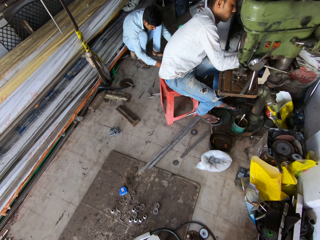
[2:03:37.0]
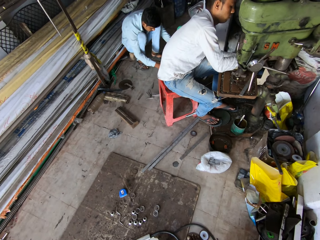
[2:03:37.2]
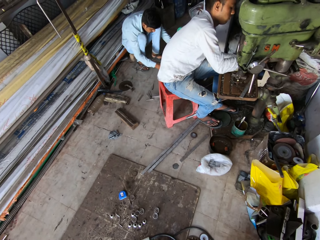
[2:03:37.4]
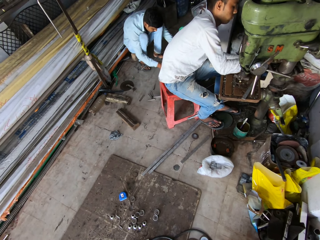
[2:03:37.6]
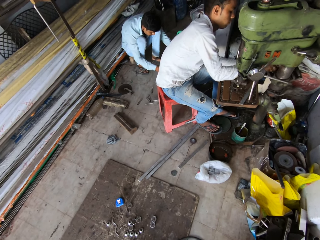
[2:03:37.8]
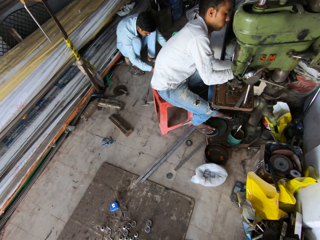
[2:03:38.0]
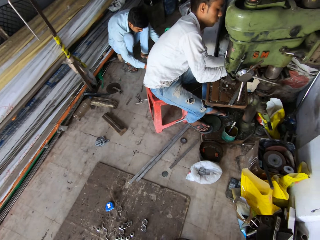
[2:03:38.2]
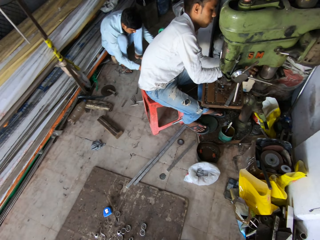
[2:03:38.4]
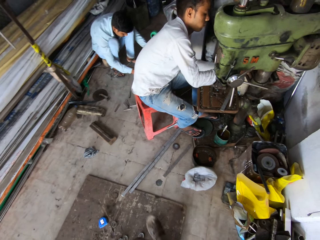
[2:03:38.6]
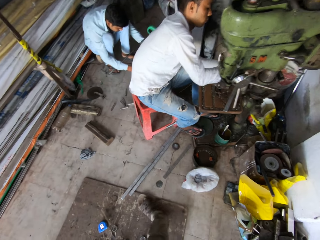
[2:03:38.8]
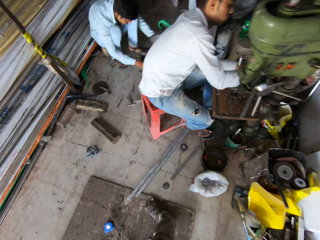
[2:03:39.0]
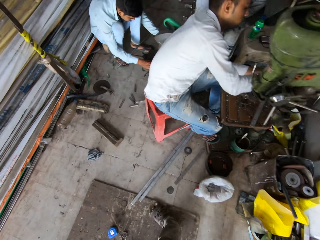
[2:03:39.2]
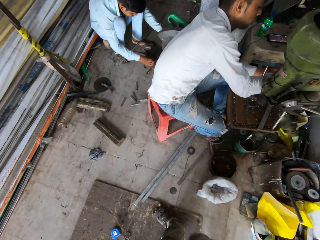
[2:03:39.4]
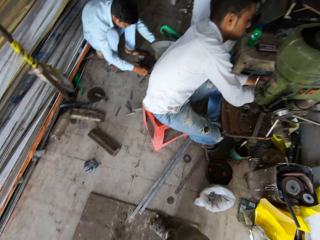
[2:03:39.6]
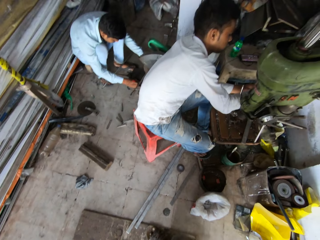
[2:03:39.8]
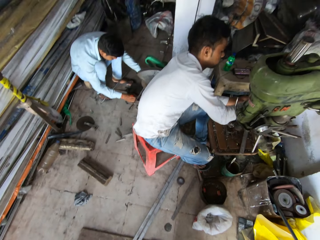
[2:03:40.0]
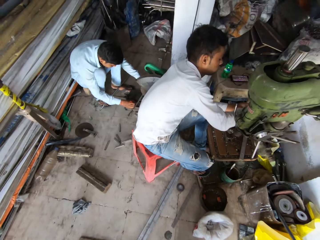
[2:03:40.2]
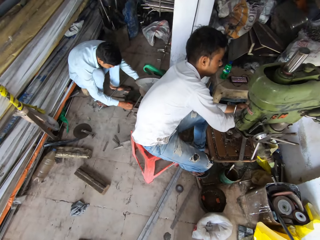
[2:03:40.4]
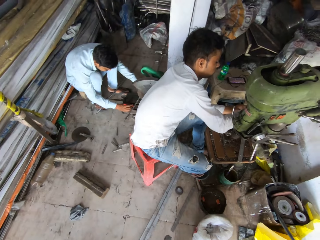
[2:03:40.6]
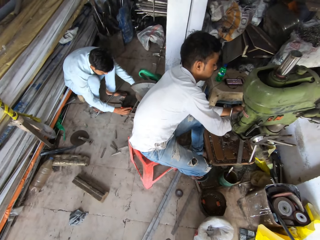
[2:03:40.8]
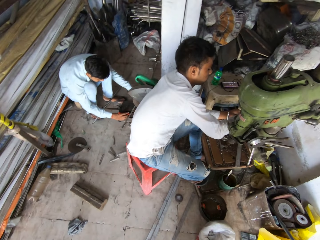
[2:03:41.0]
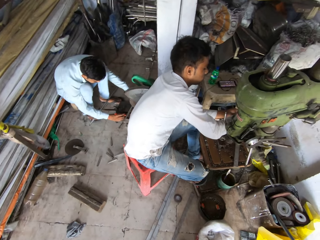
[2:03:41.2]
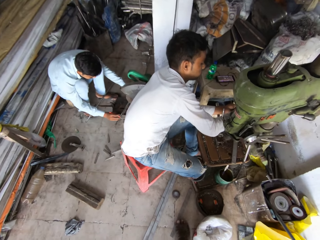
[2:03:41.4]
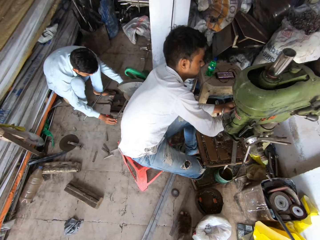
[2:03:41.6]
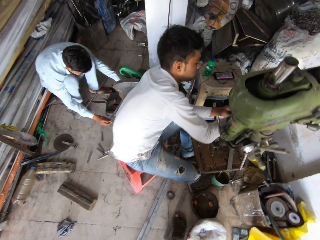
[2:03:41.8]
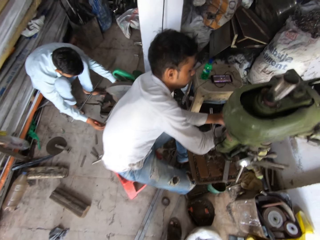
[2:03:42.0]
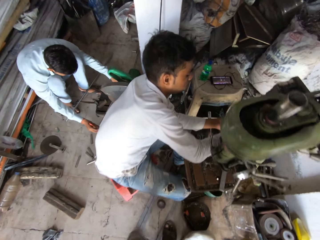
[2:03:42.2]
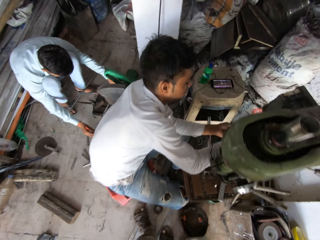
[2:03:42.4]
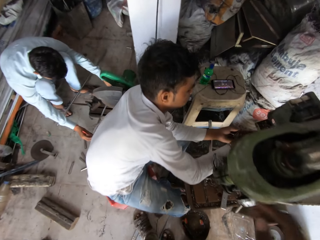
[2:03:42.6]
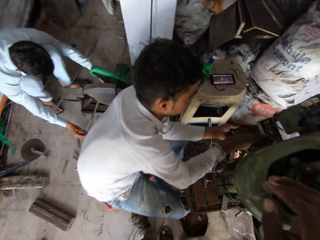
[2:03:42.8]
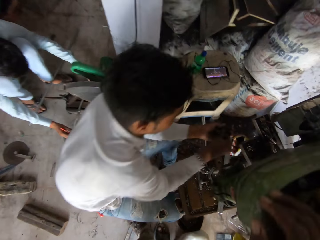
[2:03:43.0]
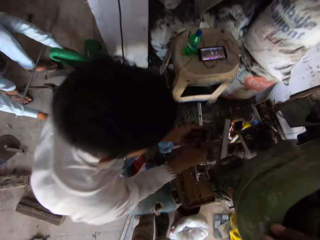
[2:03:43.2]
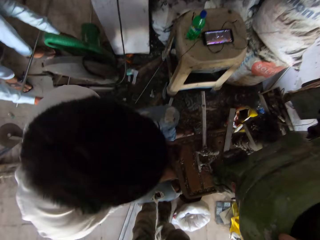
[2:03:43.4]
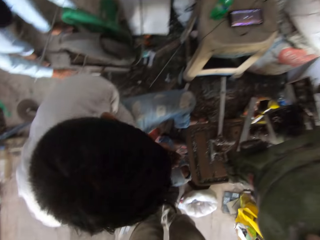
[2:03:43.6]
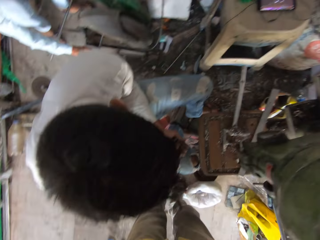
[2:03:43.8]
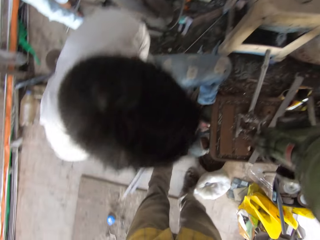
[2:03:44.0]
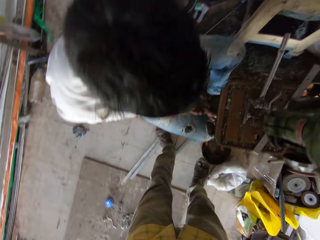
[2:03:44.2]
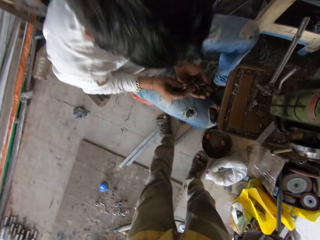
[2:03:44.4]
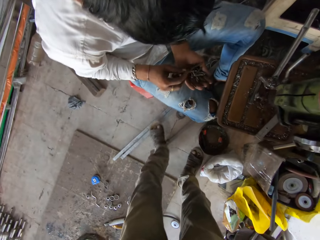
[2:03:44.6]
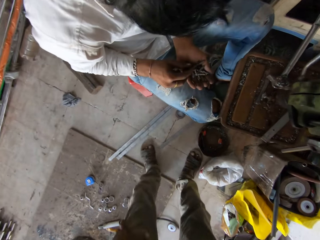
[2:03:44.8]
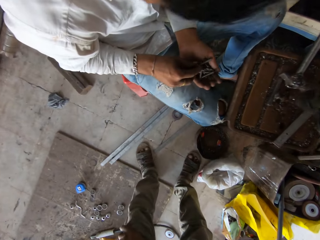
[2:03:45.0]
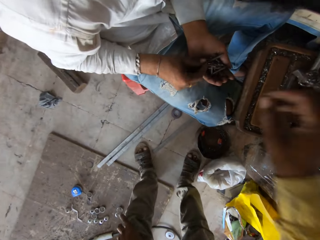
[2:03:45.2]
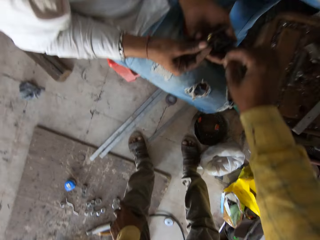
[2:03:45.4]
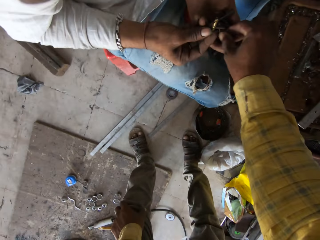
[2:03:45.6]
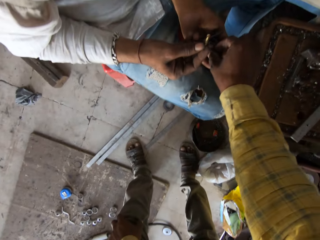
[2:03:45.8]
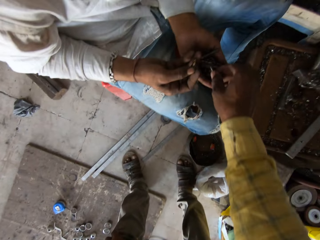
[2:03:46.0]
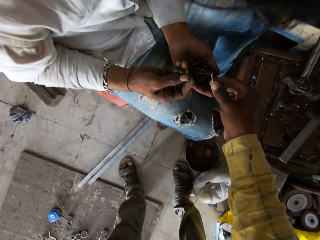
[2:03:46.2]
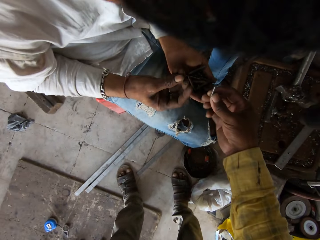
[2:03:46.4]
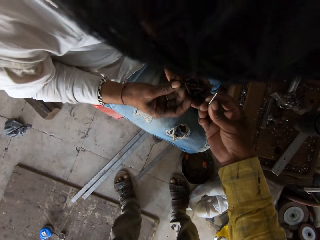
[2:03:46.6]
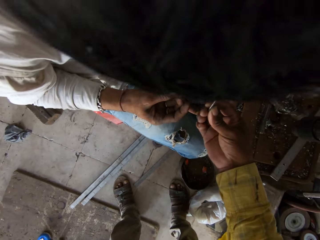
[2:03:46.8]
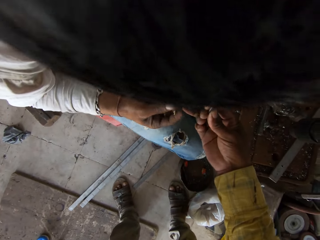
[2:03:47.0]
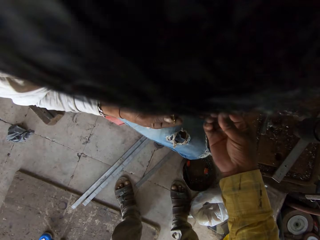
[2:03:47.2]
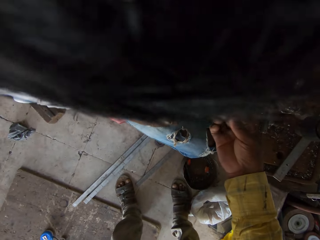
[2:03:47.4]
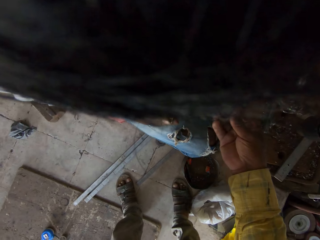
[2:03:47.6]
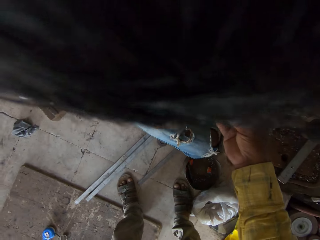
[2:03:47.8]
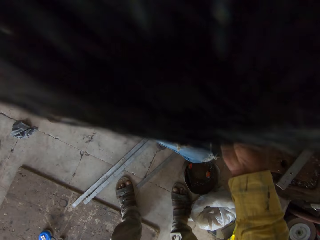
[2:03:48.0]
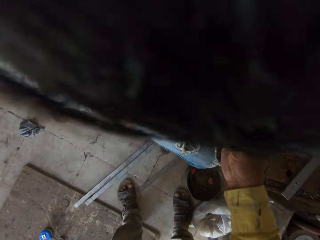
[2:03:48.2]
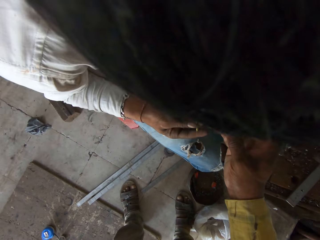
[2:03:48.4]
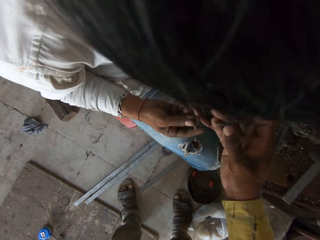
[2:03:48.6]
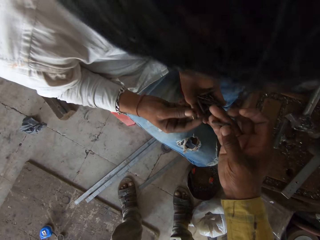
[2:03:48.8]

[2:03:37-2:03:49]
A man makes a mark on a metal rod. Another man picks a drill bit from his left hand. The camera wearer picks the drill bit from the other man's left hand. They look at the drill bit.

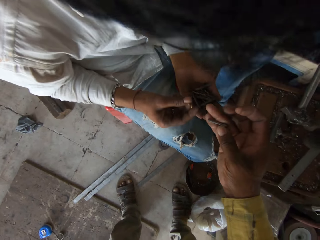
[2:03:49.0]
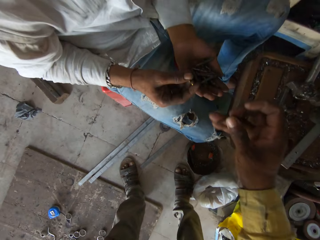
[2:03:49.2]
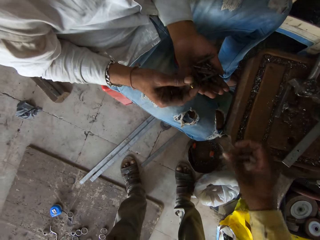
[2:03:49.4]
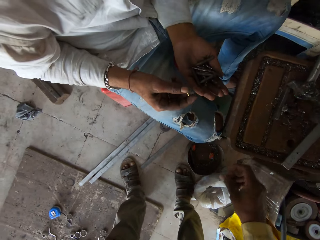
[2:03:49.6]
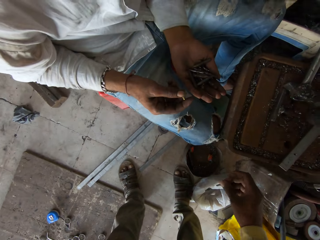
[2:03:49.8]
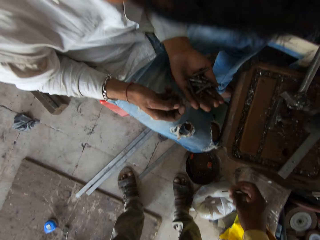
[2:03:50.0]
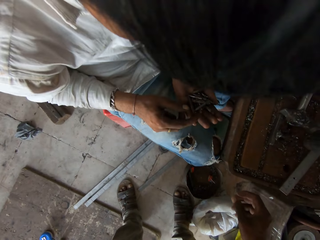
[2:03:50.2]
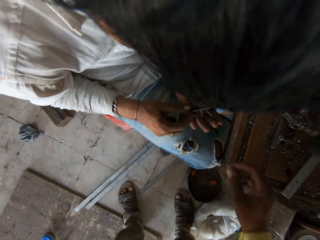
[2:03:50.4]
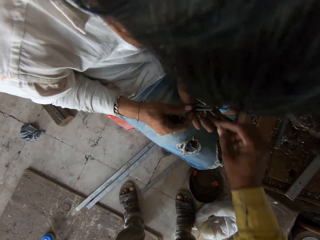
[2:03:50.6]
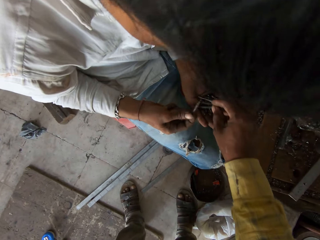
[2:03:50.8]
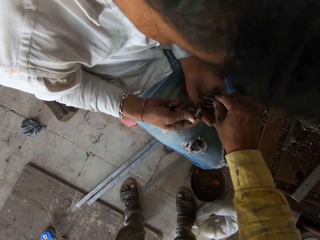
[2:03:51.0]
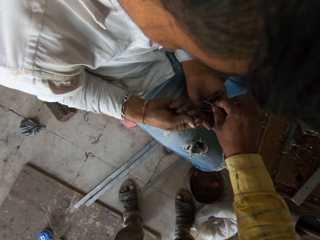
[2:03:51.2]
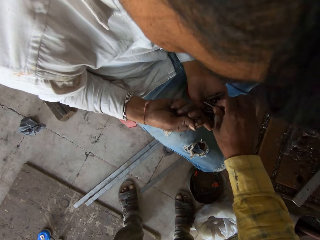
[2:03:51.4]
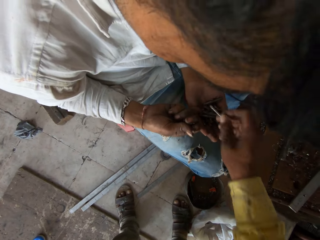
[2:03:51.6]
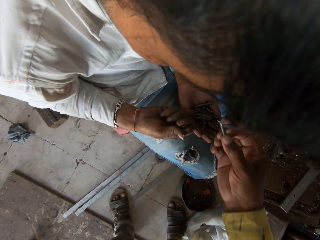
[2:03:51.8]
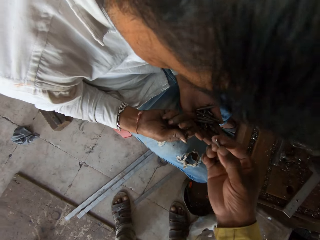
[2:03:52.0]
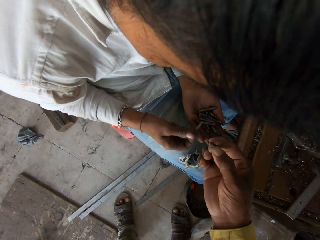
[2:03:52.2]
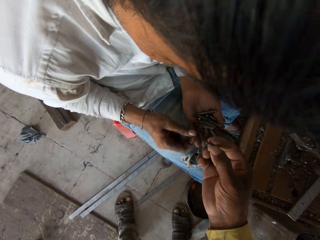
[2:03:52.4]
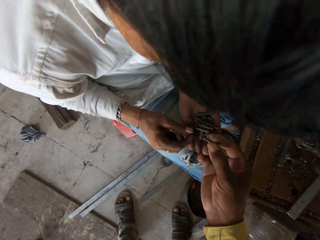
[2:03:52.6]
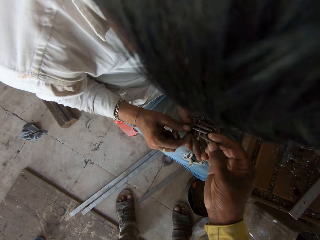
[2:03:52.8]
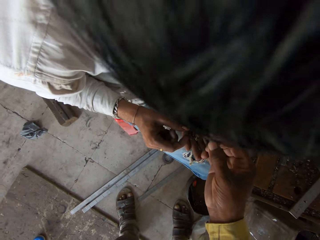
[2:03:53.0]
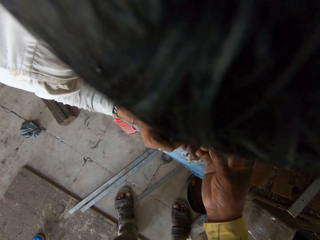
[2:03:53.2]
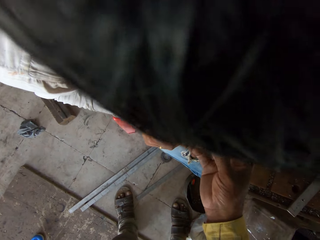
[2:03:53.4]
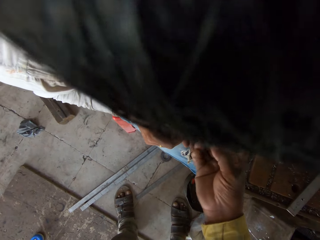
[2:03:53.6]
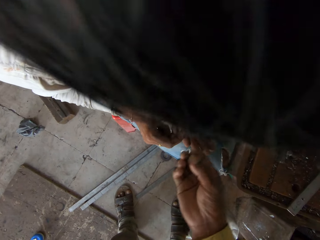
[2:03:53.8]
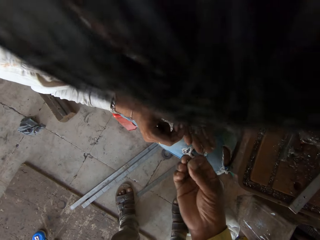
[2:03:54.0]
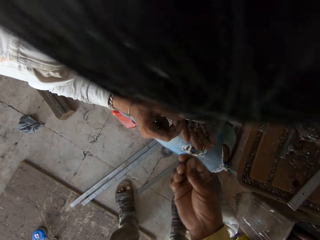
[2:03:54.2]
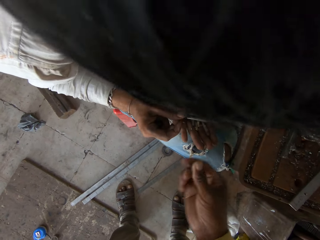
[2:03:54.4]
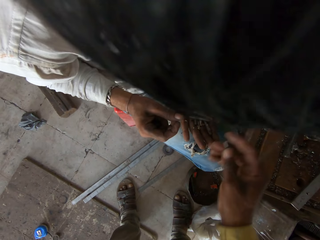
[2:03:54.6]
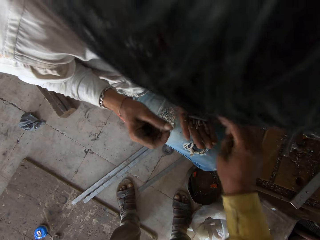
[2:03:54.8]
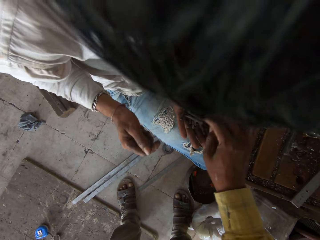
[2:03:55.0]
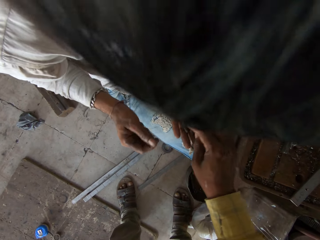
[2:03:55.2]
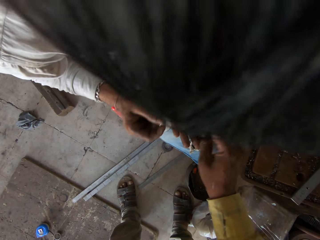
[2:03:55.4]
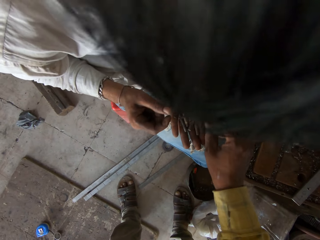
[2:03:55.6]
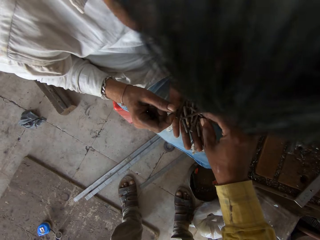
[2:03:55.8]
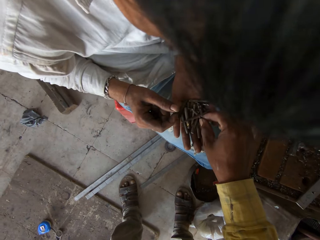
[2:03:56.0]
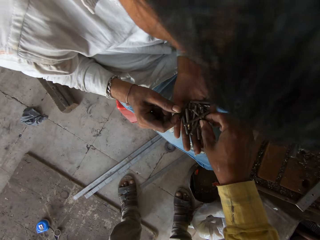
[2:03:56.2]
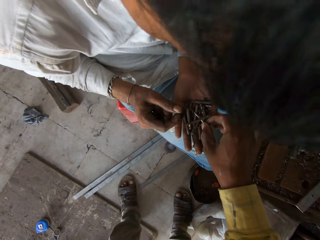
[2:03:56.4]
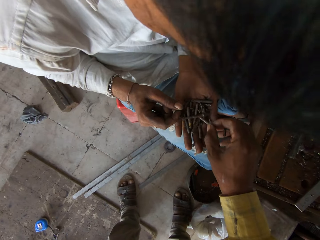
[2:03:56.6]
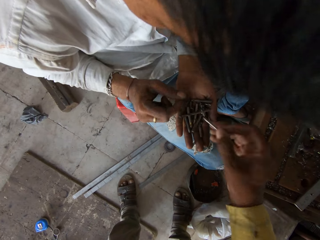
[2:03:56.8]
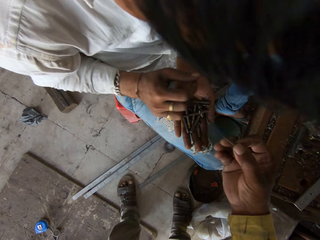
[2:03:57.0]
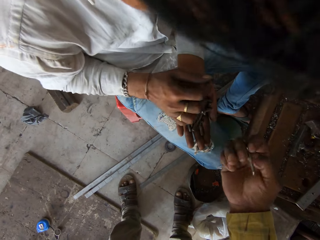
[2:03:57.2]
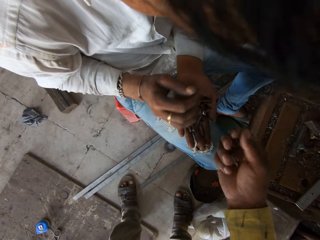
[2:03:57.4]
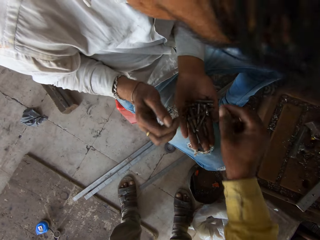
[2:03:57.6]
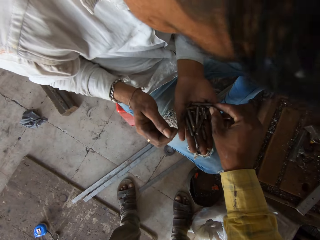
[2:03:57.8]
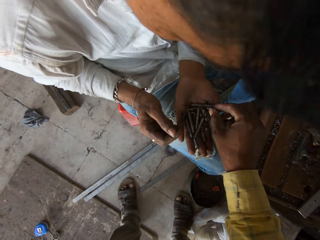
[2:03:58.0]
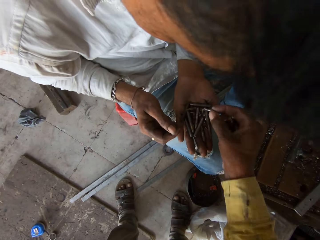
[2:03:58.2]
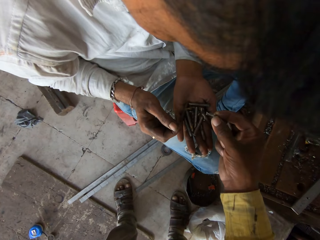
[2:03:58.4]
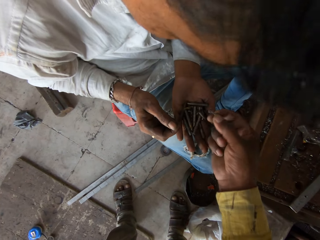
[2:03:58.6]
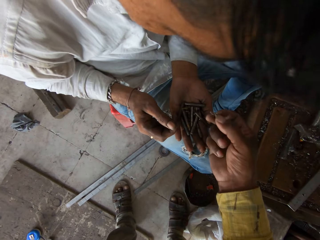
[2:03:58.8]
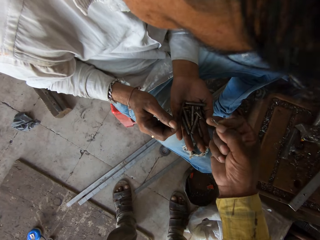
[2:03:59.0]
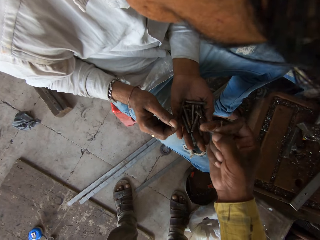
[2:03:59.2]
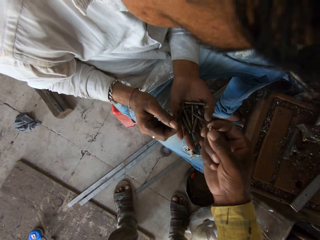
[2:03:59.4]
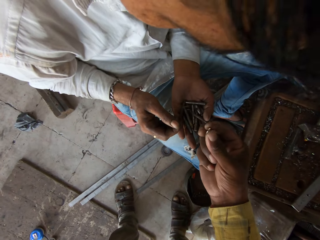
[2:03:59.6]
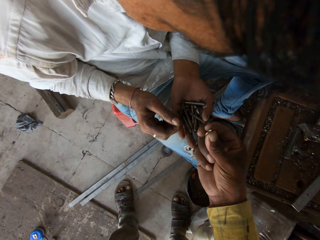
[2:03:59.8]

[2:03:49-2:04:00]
The camera wearer throws a drill bit on a tin can. A man picks a drill bit from his left hand. The camera wearer picks the drill bit from the man's left hand. They look at the drill bit. They pick the drill bit from the man's left hand. The man places the drill bit from his left hand. The camera wearer picks the drill bit from the man's right hand.
